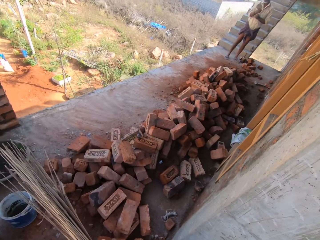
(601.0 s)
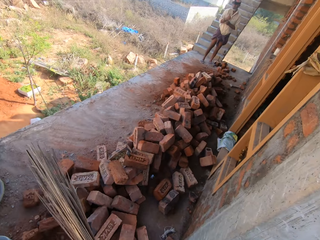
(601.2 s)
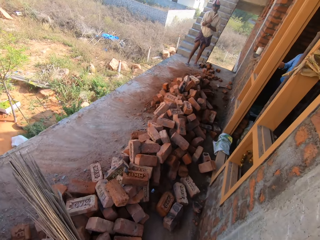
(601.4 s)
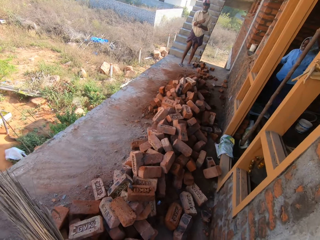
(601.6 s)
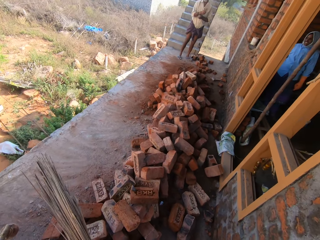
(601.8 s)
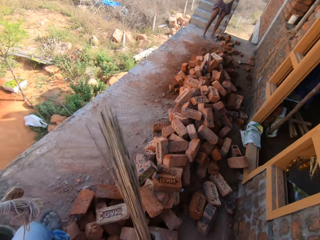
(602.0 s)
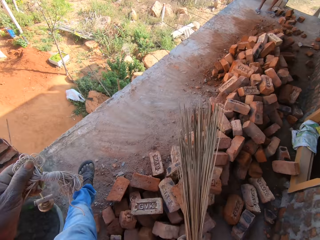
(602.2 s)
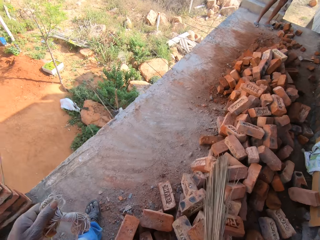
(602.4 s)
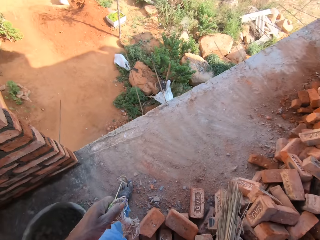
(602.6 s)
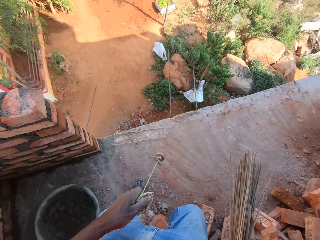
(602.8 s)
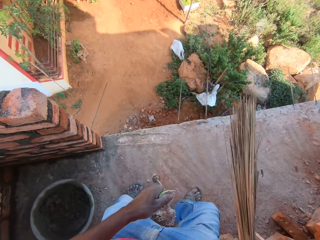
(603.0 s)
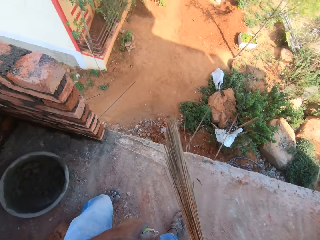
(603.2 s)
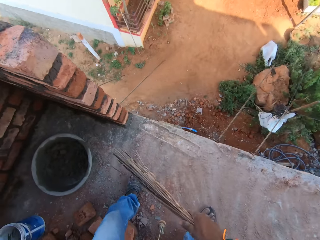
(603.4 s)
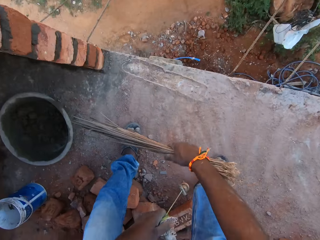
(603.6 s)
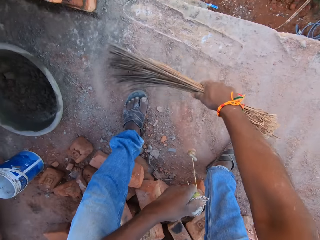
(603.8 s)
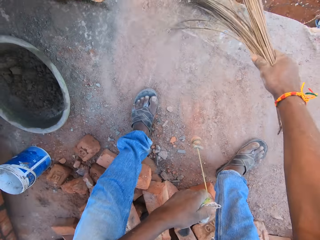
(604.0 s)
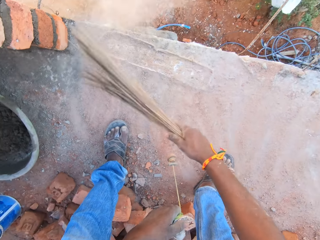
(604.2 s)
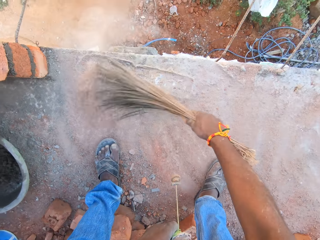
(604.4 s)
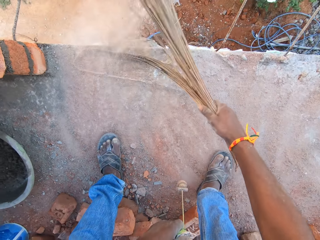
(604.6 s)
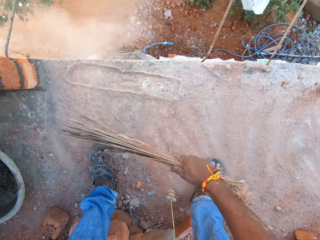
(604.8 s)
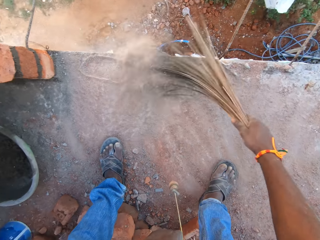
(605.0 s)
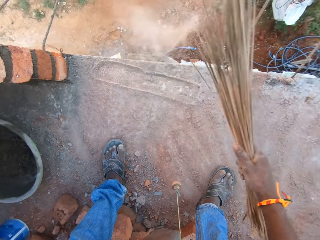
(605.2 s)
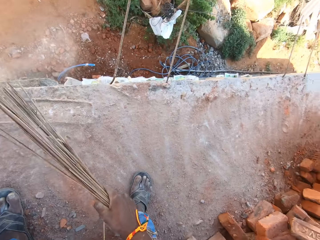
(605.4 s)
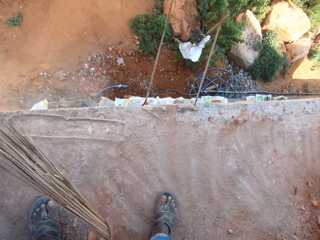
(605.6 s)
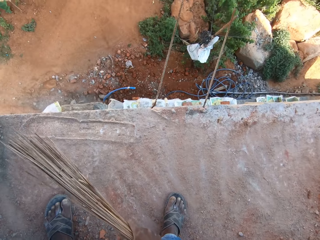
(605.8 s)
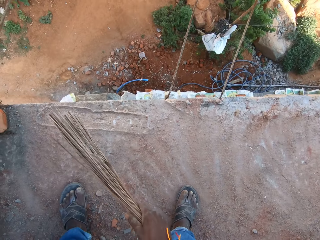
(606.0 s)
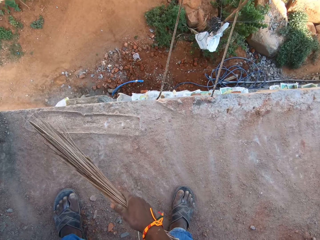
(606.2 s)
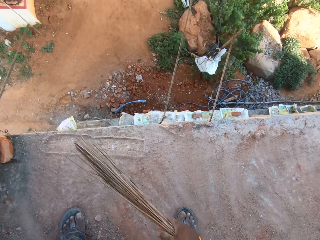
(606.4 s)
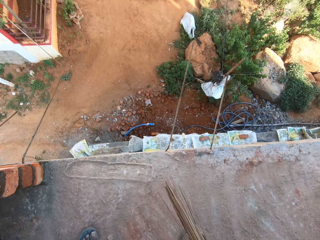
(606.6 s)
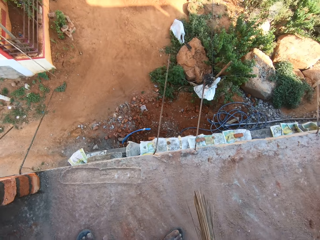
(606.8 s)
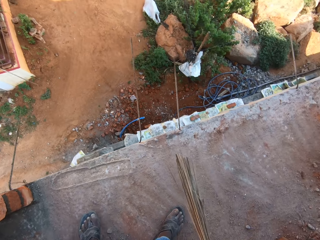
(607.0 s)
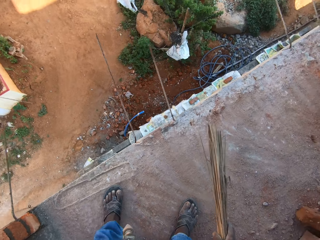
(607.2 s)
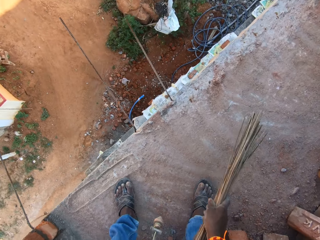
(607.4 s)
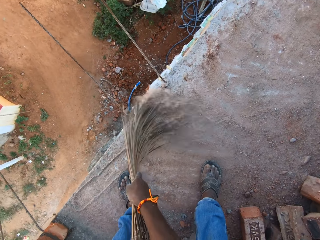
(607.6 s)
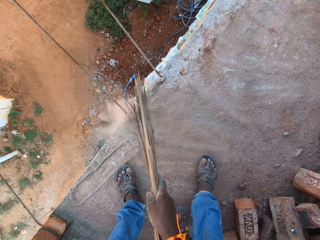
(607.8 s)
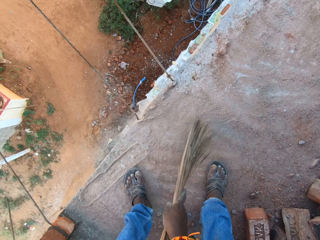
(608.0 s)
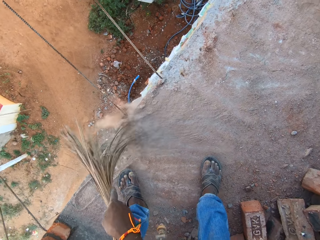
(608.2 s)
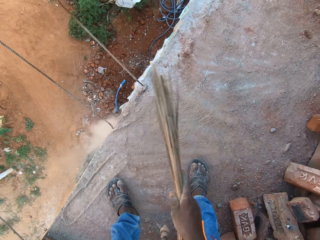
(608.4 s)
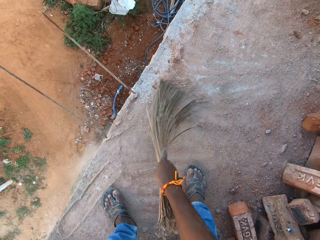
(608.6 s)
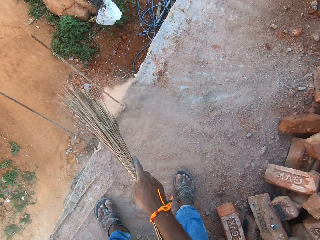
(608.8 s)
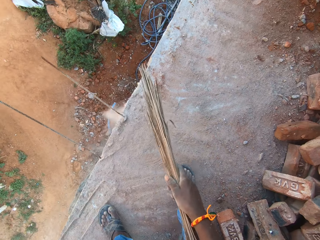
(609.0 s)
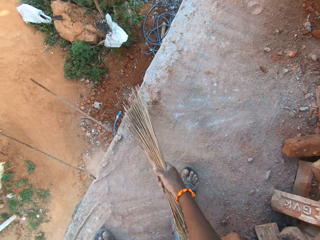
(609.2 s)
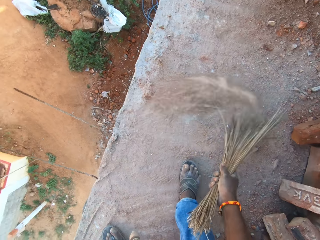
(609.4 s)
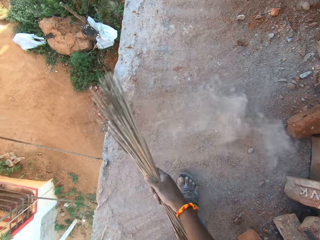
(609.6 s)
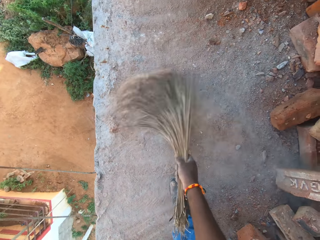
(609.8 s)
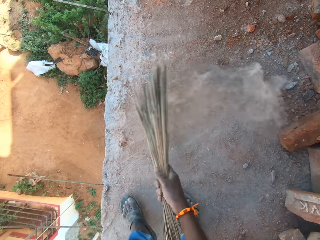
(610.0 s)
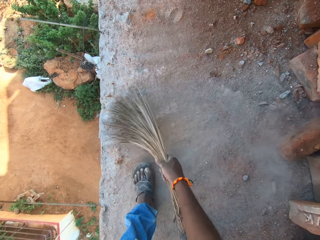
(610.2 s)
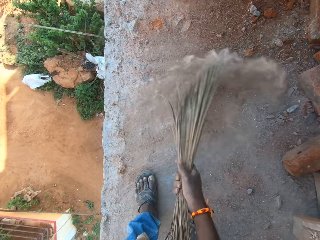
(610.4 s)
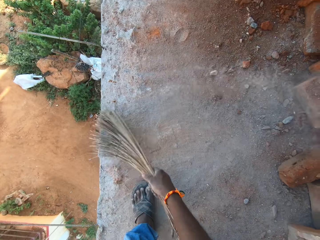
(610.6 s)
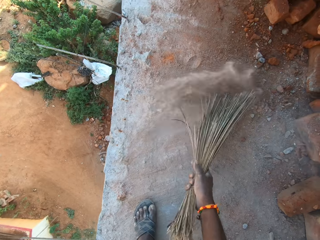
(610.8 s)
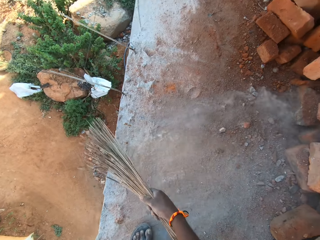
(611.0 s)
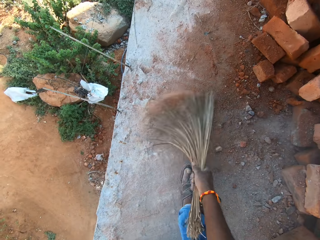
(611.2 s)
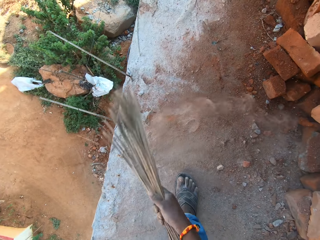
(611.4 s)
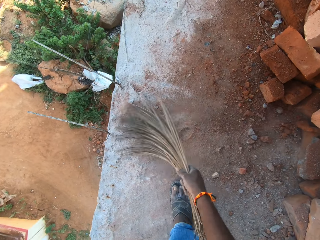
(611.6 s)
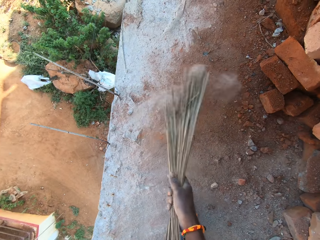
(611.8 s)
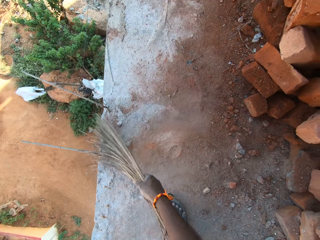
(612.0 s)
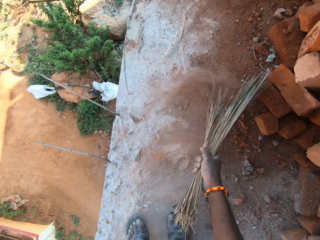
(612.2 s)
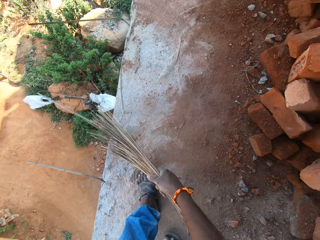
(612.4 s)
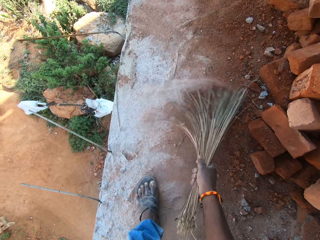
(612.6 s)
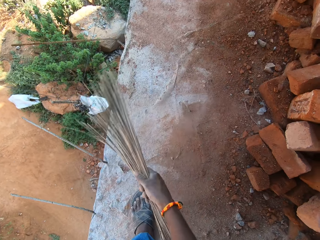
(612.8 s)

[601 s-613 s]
The camera wearer sweeps the floor with the broom in the right hand.

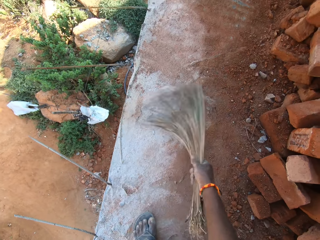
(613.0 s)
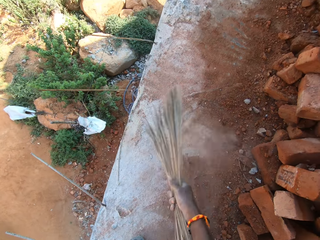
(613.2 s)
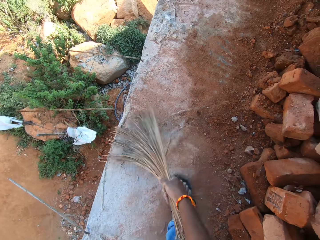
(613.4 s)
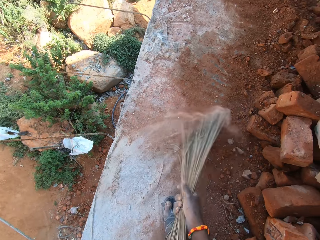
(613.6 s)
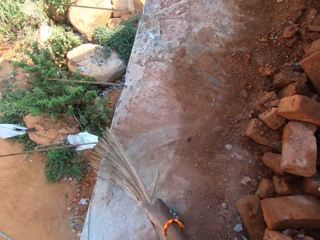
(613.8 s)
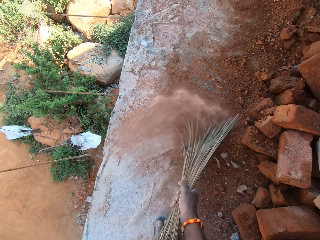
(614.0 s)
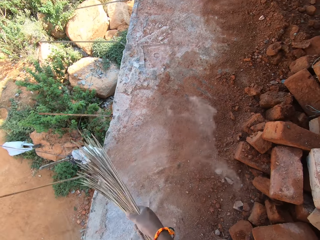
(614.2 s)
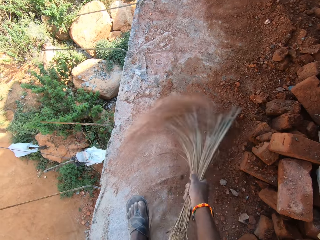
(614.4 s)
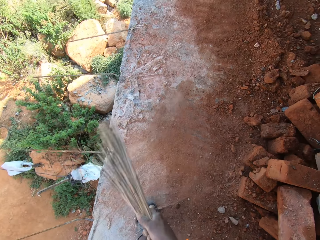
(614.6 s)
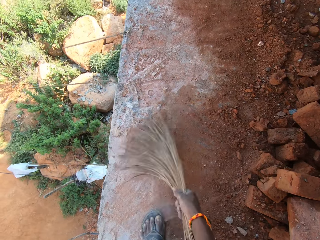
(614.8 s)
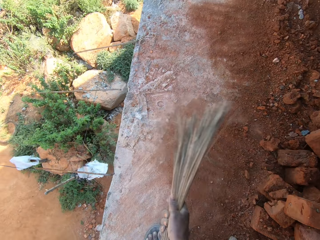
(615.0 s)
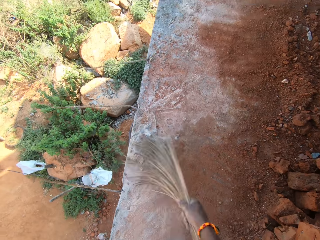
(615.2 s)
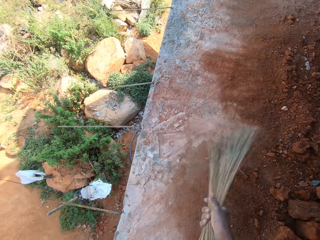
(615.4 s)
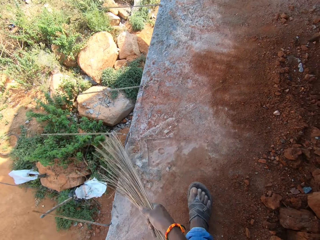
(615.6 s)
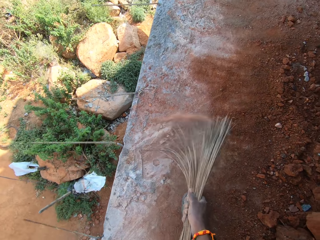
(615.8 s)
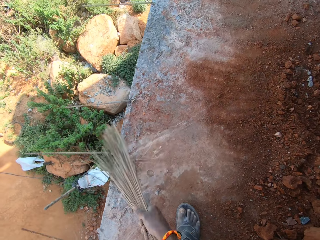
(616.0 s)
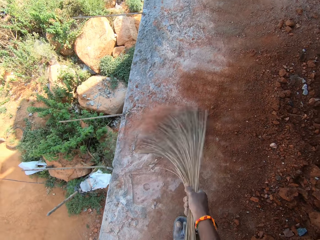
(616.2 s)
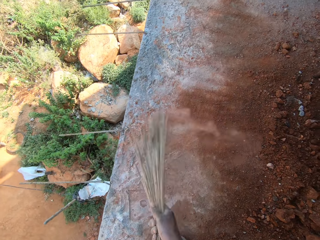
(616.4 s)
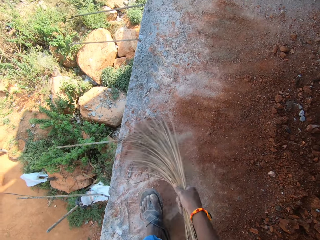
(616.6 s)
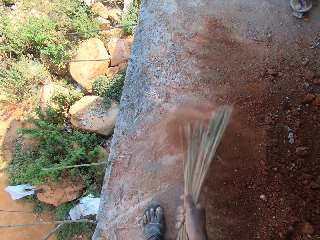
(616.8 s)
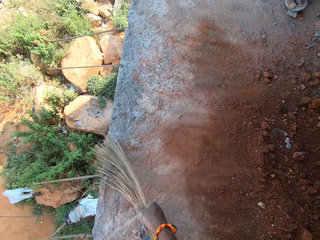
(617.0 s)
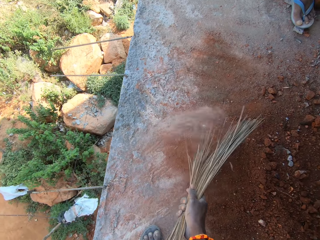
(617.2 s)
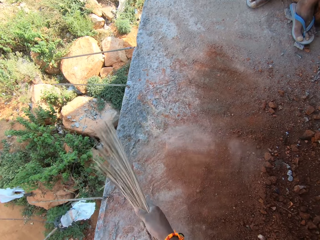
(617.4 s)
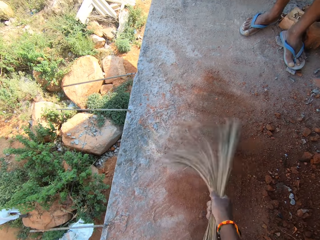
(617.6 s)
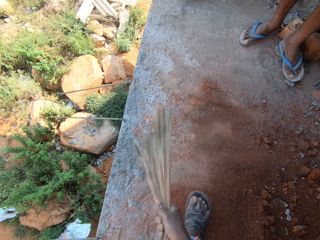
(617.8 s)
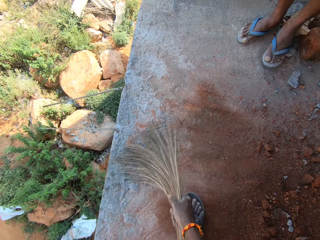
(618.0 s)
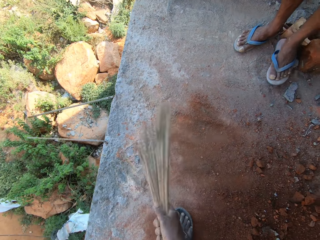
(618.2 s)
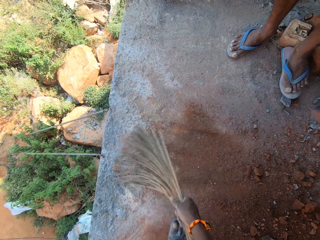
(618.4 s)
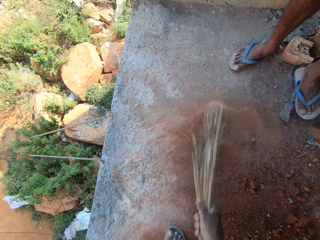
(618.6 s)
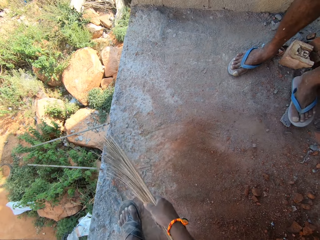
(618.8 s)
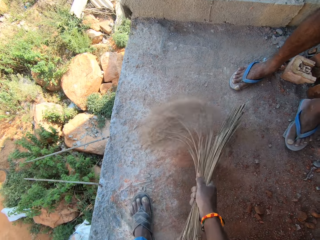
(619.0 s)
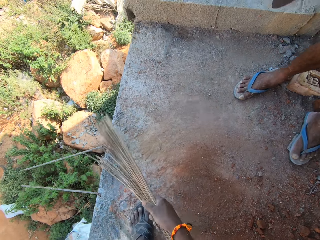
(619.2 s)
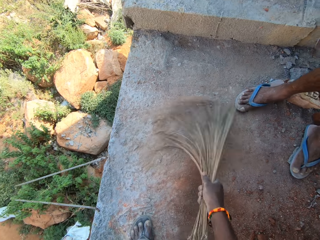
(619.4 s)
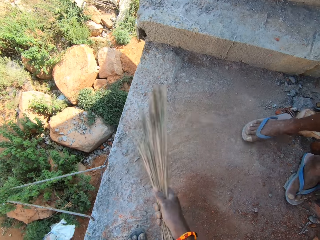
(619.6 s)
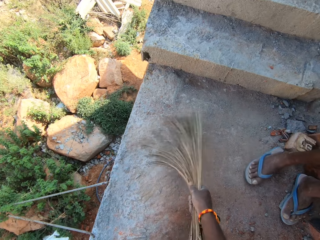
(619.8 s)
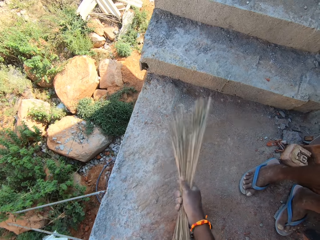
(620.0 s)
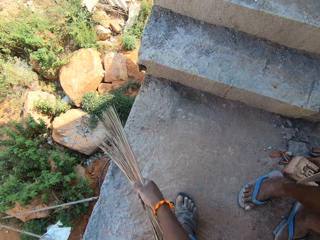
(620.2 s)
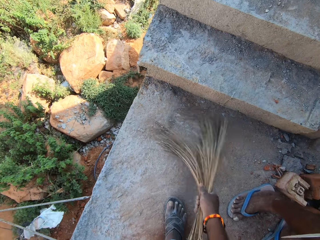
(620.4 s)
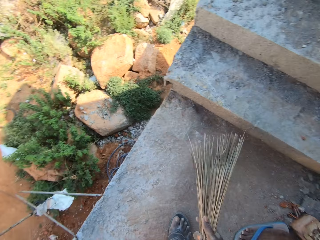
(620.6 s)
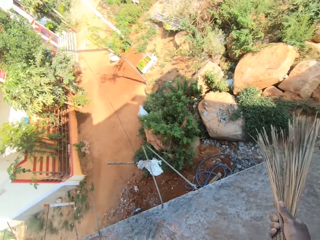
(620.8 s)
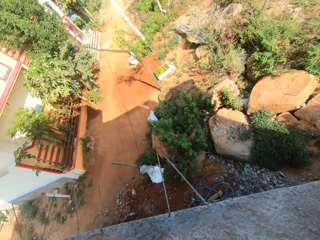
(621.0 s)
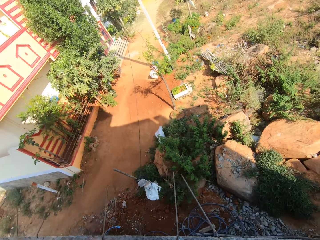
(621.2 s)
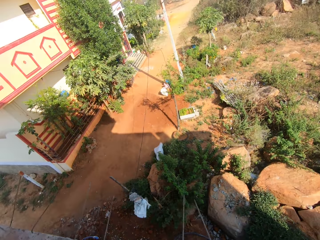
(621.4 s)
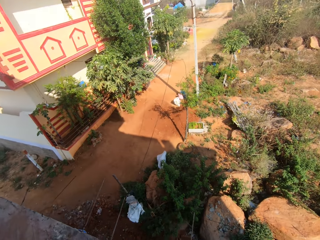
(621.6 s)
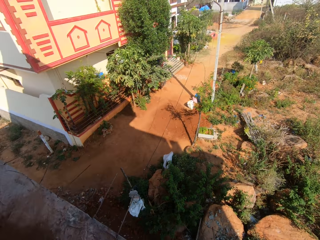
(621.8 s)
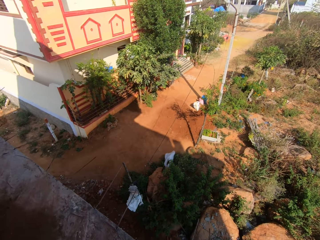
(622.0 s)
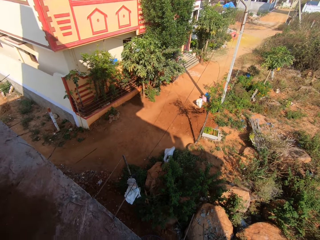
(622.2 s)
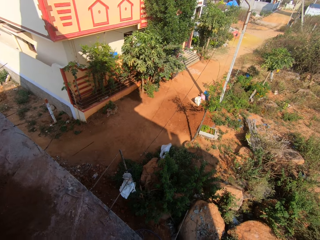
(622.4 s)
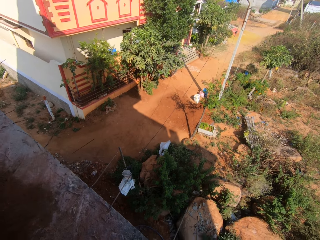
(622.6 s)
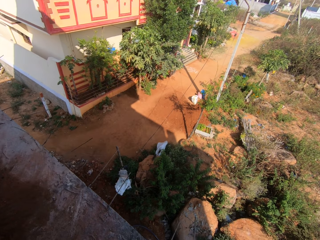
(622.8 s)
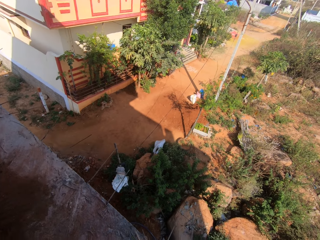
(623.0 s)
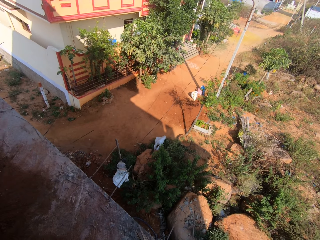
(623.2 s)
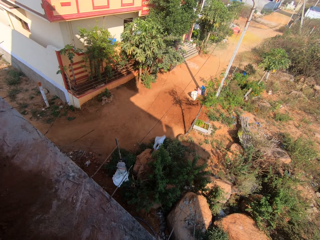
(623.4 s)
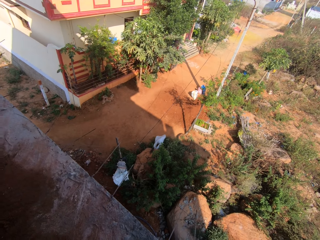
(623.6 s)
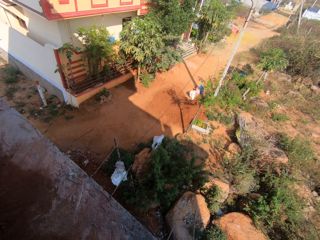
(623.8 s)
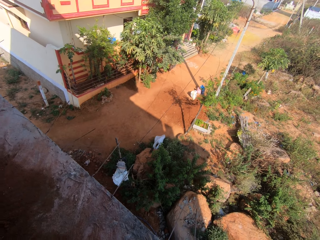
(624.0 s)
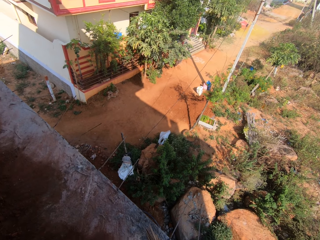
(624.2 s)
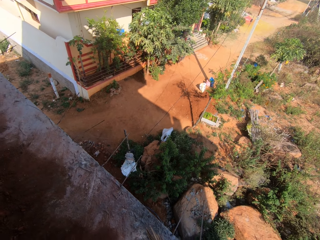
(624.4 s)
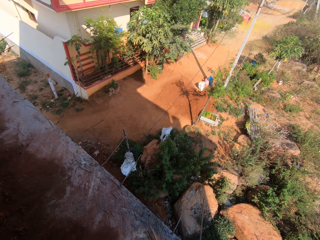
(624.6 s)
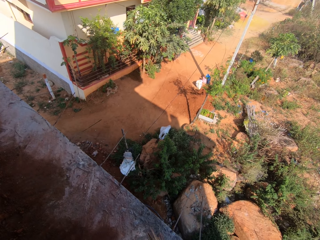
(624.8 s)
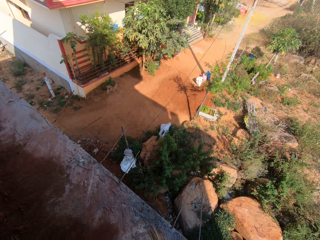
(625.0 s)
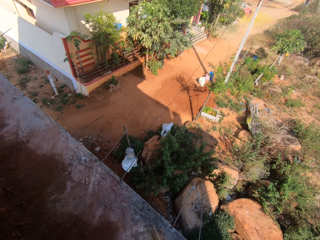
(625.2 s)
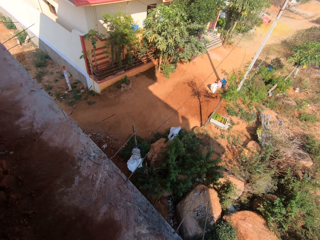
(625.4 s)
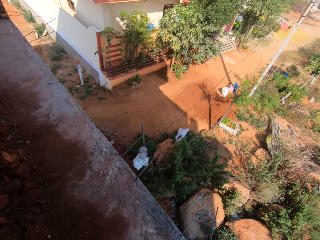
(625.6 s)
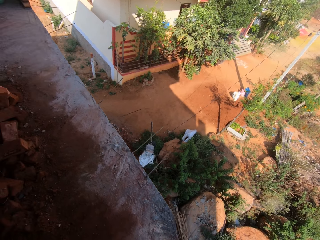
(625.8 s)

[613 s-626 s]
The camera wearer looks on the ground. They talk to a person.
